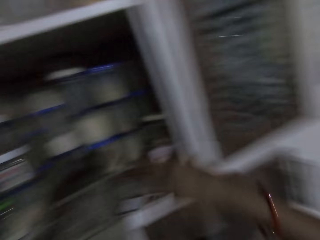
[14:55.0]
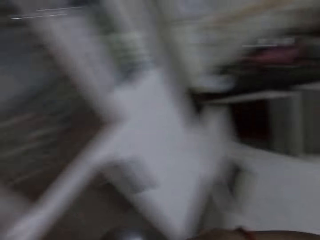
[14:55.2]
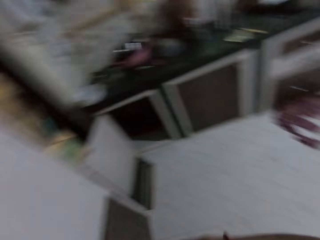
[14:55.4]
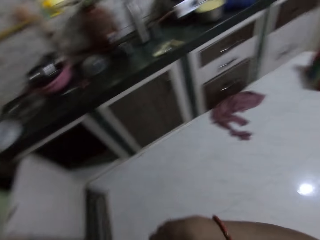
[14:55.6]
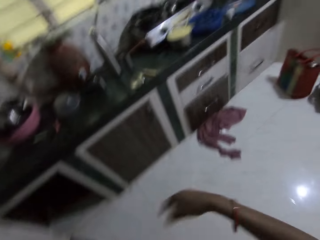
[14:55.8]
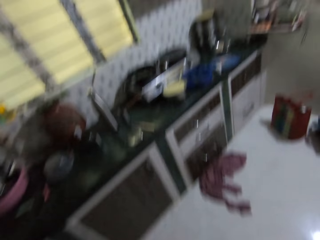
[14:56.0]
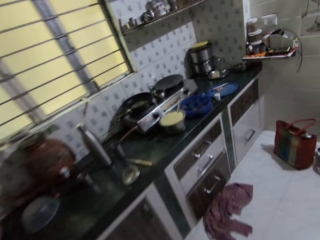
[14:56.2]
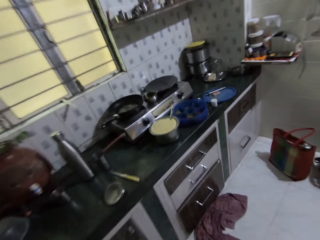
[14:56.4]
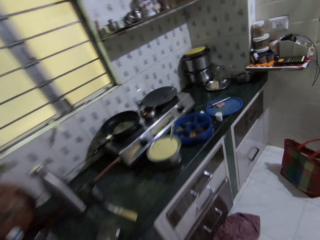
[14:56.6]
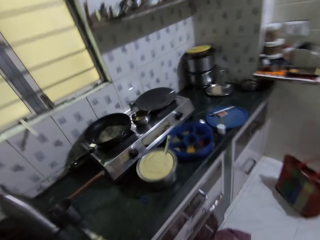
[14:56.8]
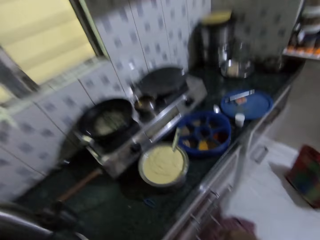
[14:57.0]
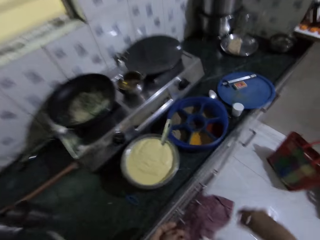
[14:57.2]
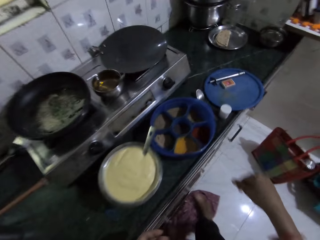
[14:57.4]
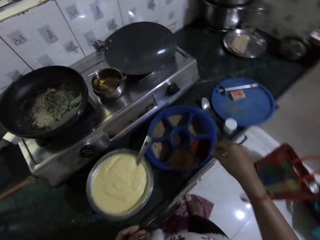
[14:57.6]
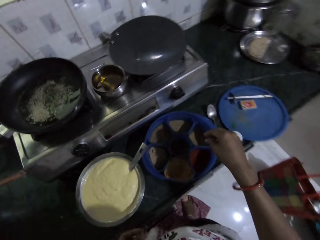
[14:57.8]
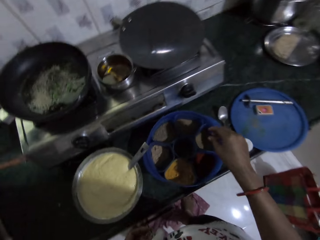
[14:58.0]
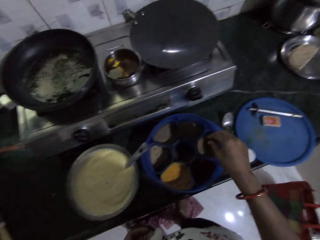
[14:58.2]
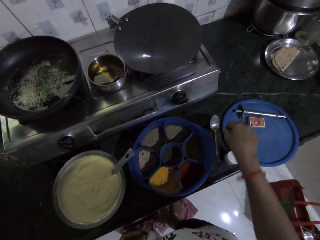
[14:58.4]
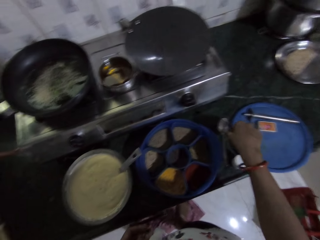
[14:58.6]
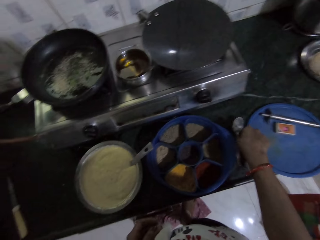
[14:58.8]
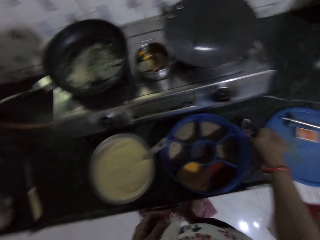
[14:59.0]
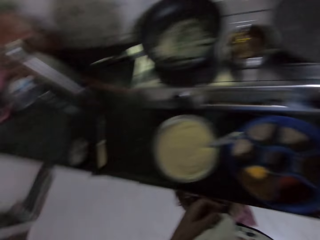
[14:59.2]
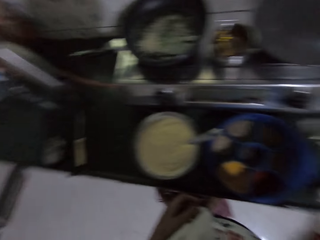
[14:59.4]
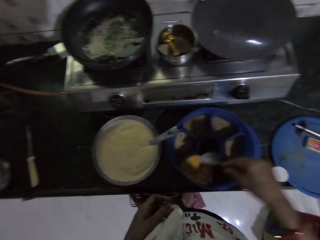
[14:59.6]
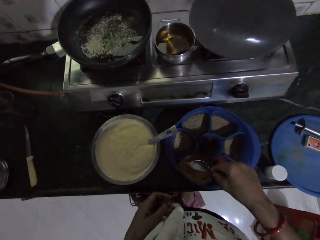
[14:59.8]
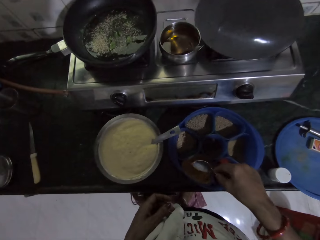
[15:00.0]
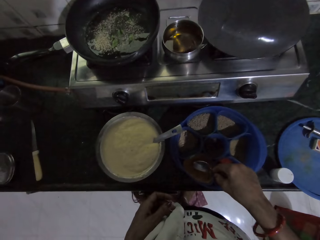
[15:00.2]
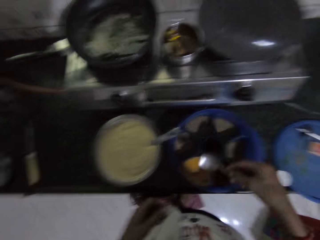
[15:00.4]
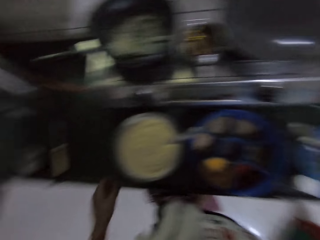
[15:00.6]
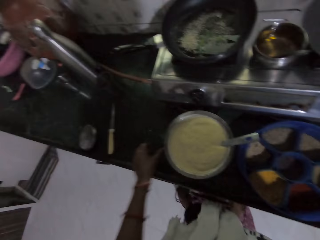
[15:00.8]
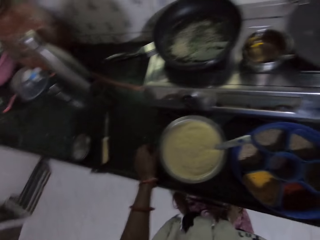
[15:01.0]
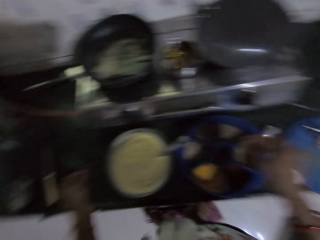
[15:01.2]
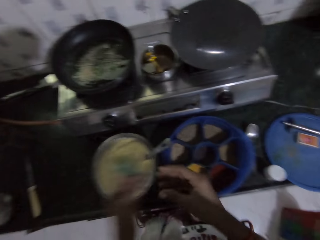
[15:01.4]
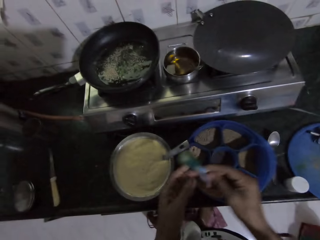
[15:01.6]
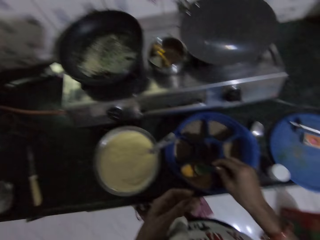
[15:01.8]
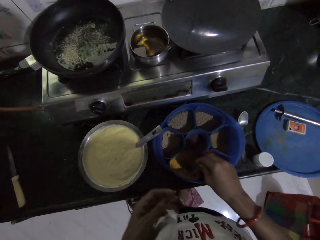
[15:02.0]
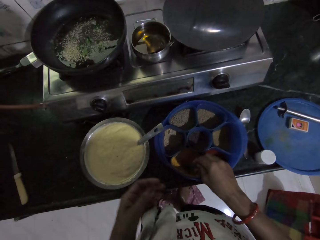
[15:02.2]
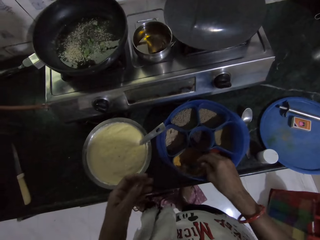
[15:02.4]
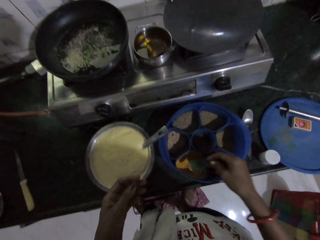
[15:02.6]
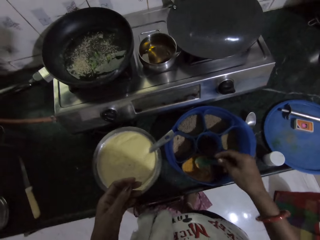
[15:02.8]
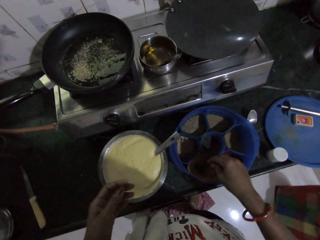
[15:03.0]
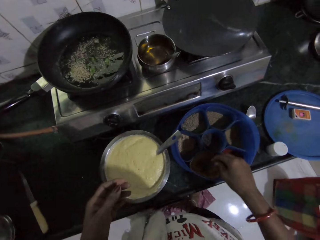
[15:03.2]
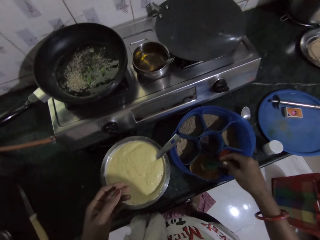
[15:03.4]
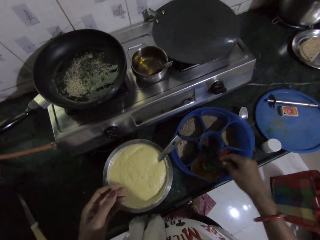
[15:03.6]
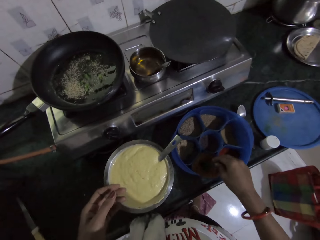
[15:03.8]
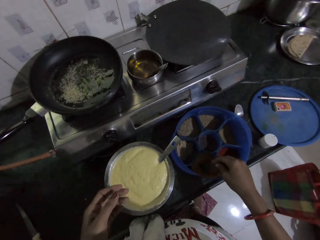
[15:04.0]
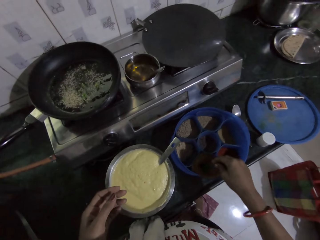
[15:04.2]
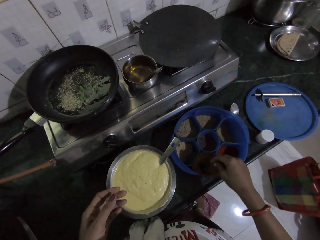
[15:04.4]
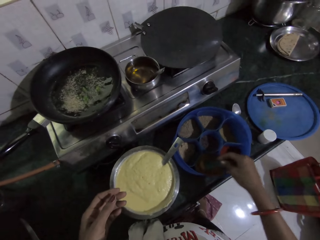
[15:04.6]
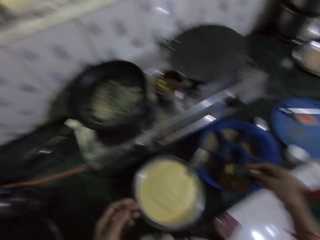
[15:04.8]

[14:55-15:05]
The camera wearer puts the container on the plastic in the cupboard with her right hand. She walks around. She picks the spoon from the countertop with her right hand. She touches some spices in the container on the countertop with the spoon in her right hand. She takes a spoon from the countertop with her right hand. She passes the spoon from her left hand to her right hand. She takes some spices from the container on the countertop with the spoon in her right hand.

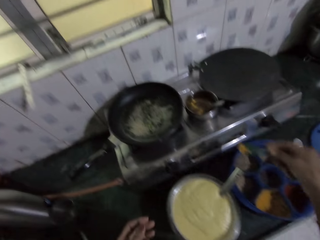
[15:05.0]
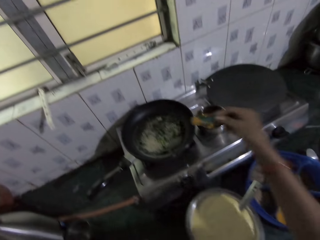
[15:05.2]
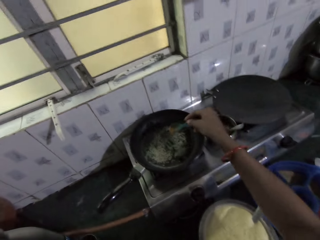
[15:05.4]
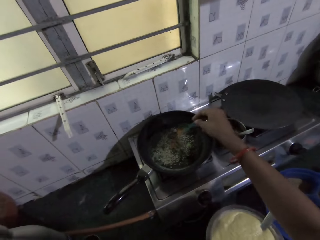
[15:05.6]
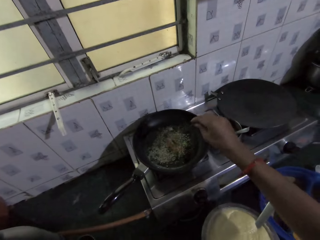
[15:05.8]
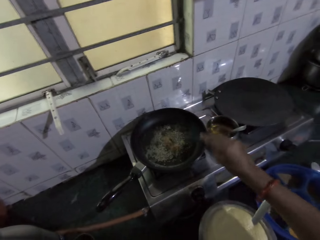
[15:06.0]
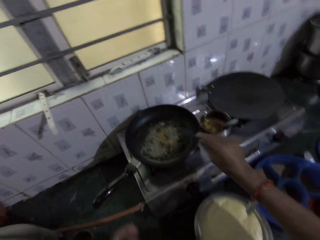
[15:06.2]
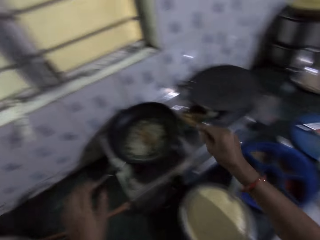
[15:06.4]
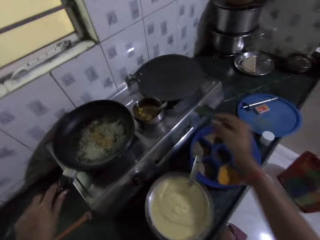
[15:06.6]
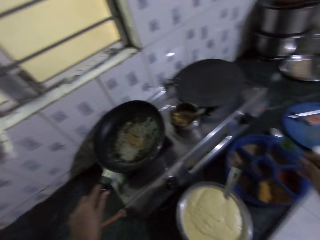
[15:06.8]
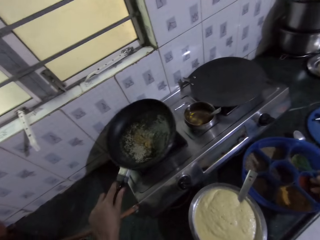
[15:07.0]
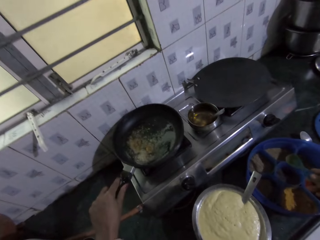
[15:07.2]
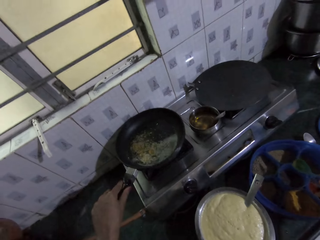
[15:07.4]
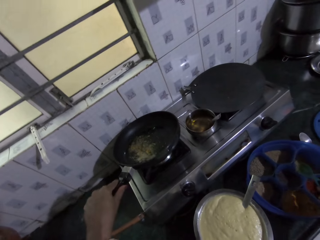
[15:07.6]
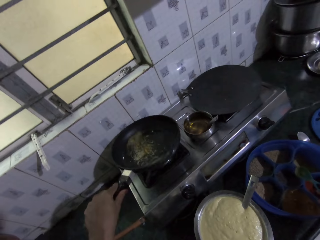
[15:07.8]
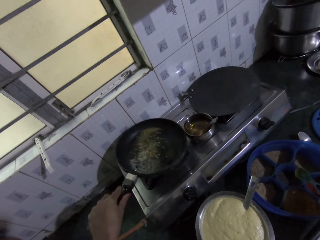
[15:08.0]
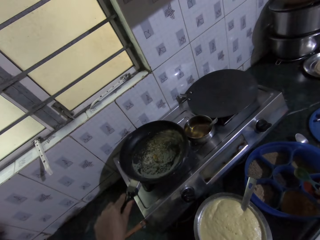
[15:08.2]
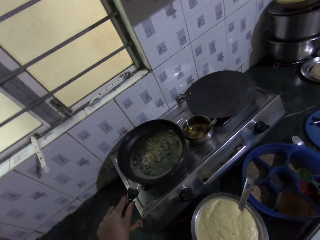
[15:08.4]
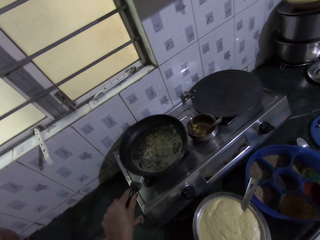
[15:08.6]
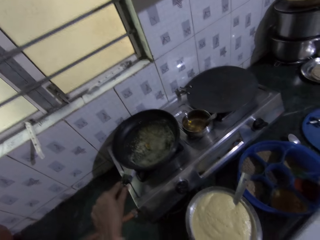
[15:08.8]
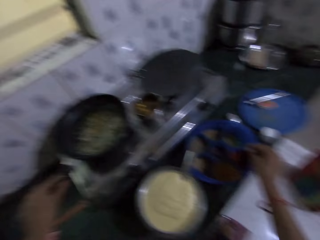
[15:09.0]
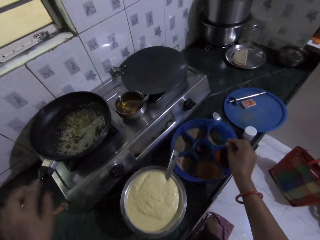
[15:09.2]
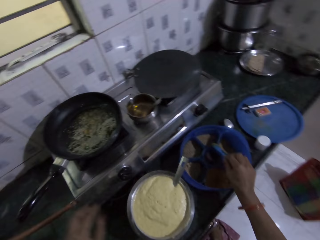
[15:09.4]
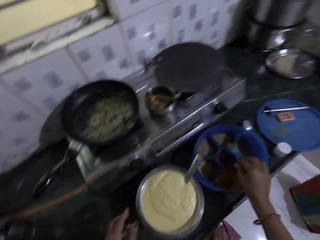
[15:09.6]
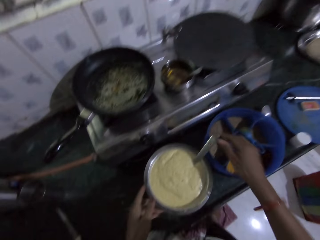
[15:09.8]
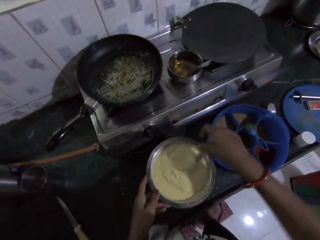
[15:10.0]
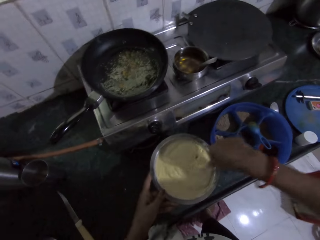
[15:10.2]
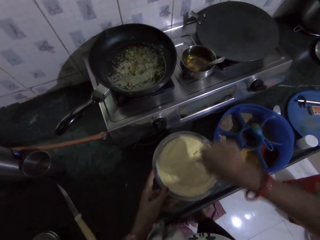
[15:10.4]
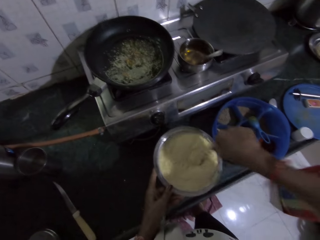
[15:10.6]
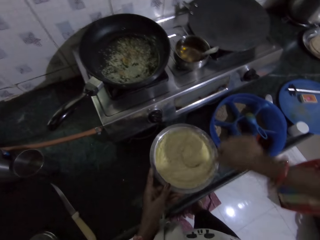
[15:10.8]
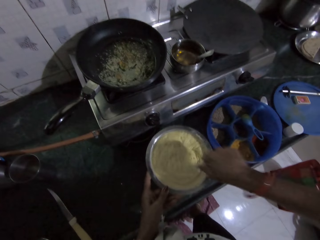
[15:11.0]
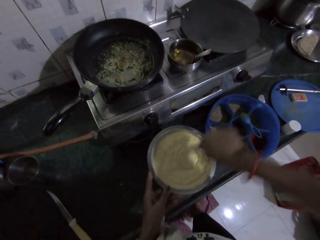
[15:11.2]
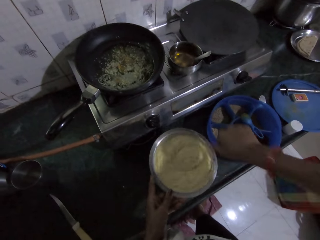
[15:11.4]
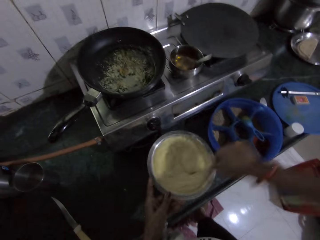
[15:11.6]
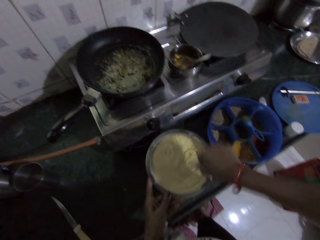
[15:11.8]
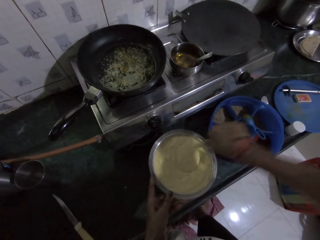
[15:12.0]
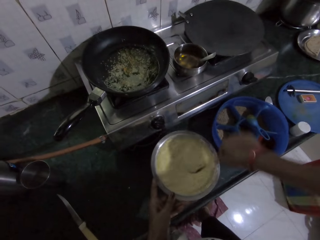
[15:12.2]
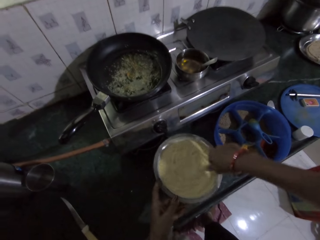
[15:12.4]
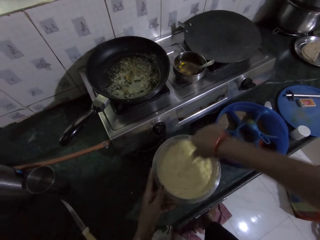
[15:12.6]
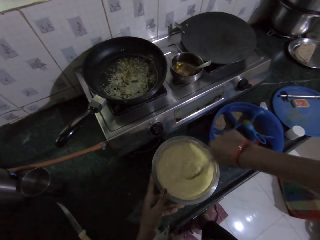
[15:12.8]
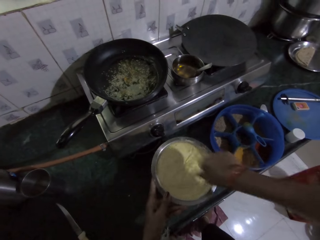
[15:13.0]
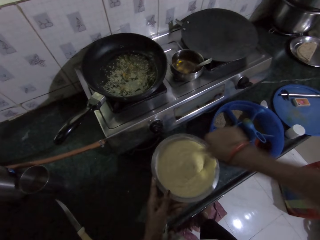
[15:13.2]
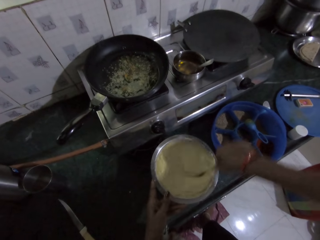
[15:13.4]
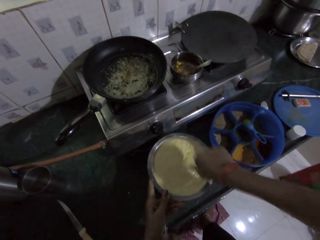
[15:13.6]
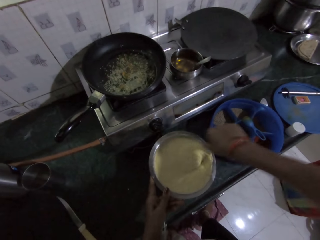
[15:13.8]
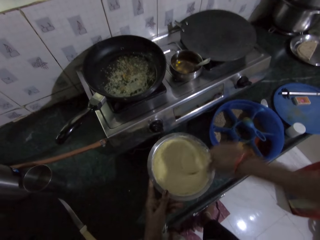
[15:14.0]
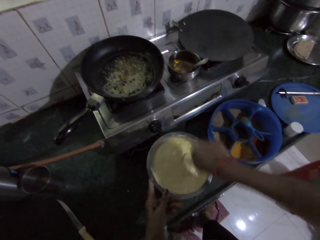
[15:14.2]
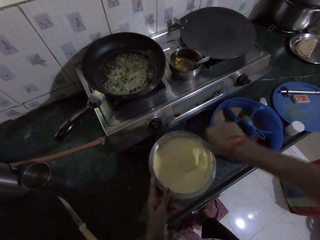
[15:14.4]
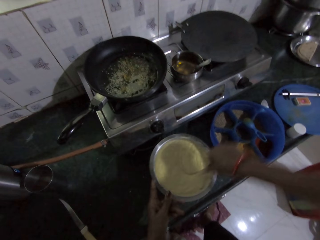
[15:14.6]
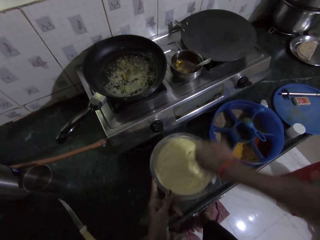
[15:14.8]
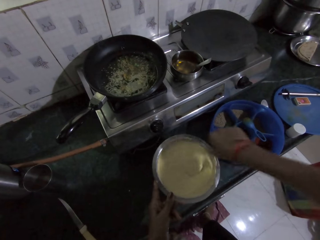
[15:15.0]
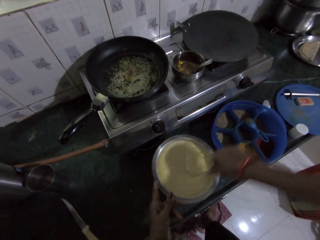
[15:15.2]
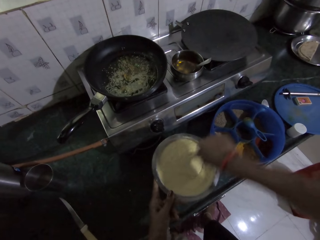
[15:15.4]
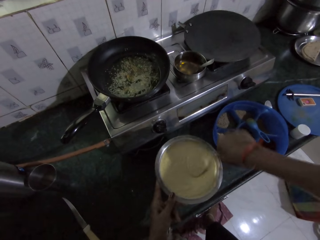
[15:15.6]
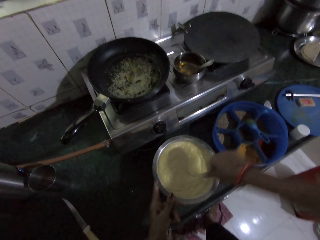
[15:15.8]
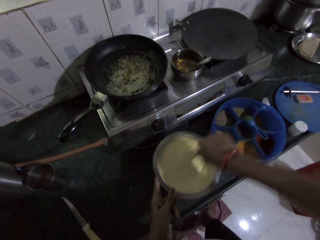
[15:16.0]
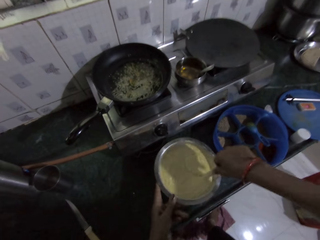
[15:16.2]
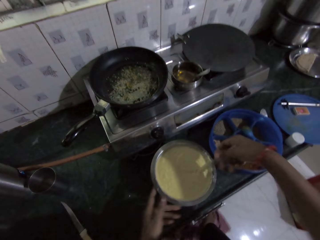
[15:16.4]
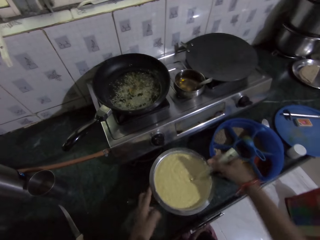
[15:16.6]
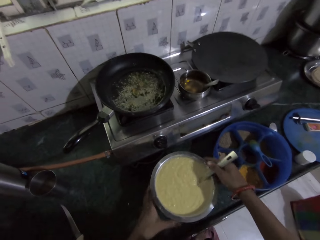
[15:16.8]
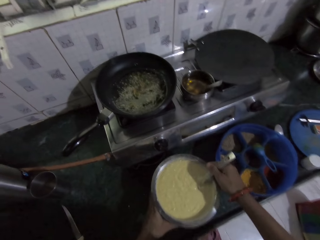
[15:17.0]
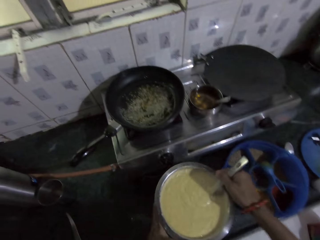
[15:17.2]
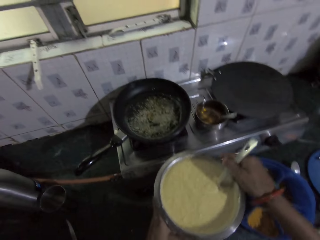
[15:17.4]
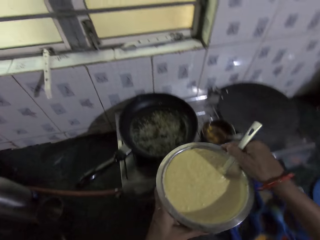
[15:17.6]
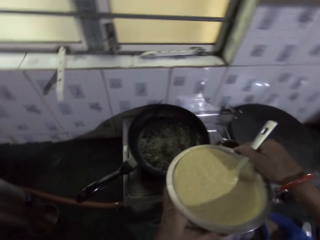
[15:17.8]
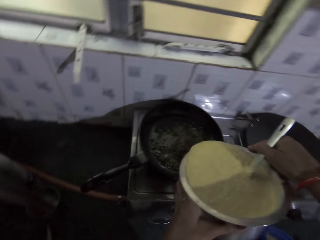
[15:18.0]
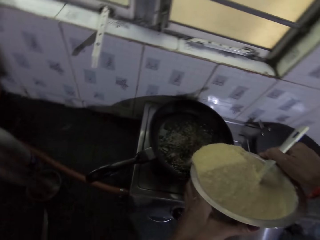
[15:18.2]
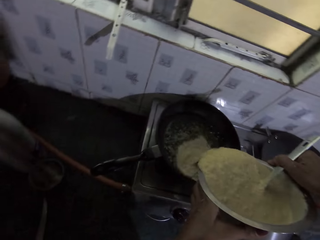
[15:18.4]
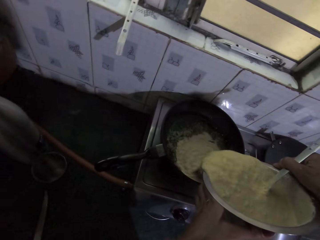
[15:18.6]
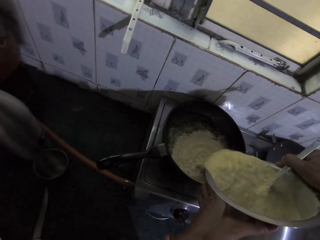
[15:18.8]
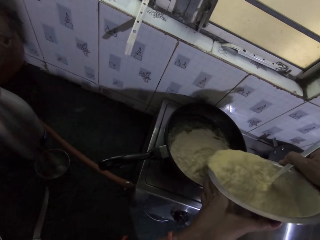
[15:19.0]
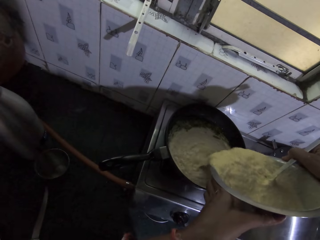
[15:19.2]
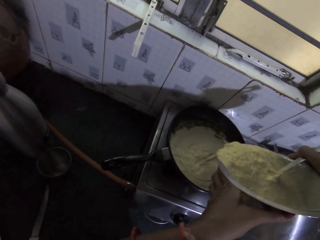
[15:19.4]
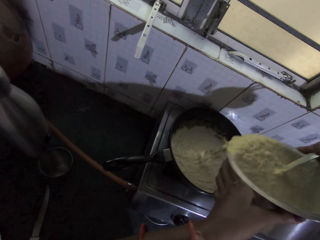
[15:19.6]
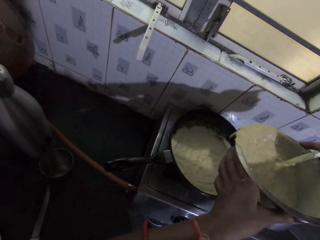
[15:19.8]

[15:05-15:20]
The camera wearer pours the spices in the cooking pan on the cooker on the countertop. She shakes the cooking pan on the cooker on the countertop with her left hand. She stirs the spices in the pan. She holds the bowl on the countertop with her left hand. She holds the spoon in the bowl with her right hand. She stirs the pap in the bowl on the countertop with the spoon in her left hand. She picks the bowl from the countertop with both hands. She pours the pap into the cooking pan on the cooker on the countertop from the bowl with both hands.
